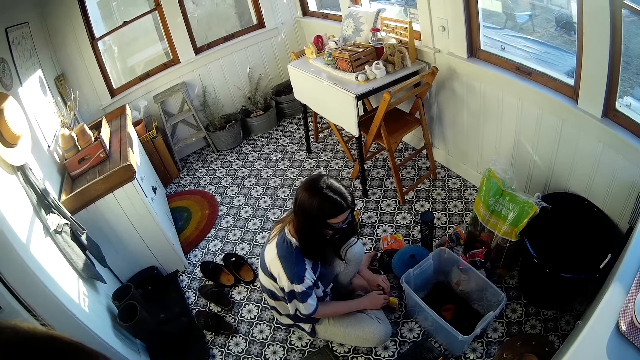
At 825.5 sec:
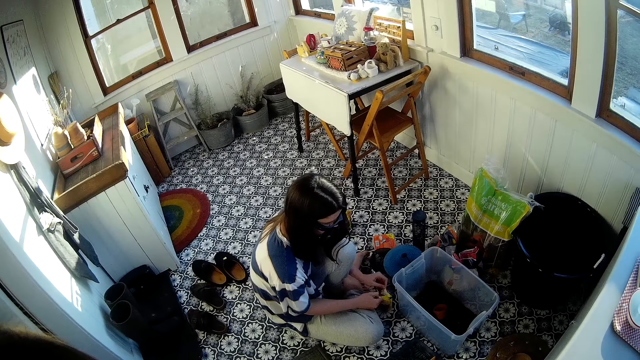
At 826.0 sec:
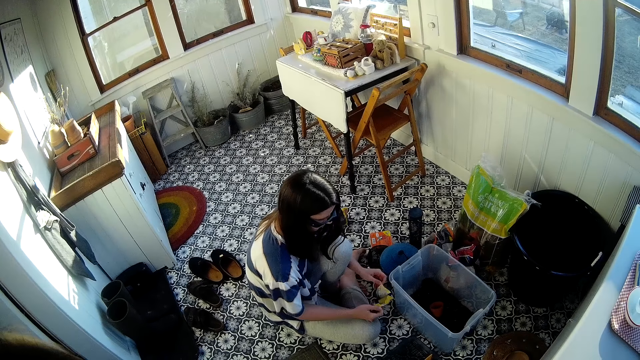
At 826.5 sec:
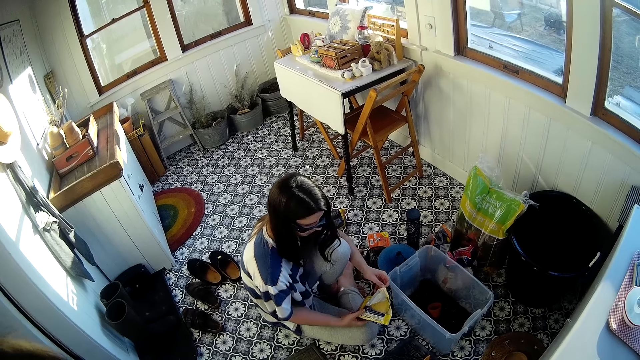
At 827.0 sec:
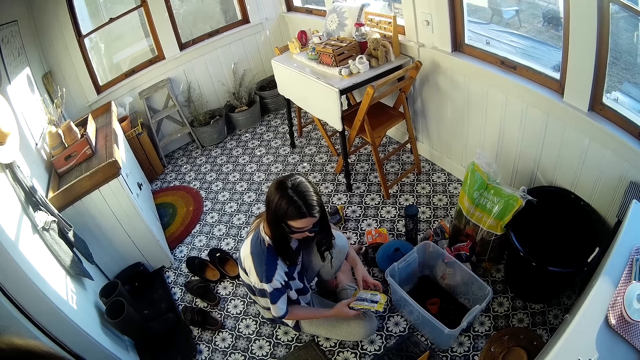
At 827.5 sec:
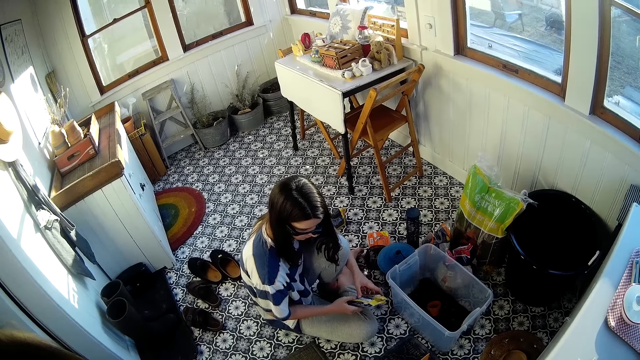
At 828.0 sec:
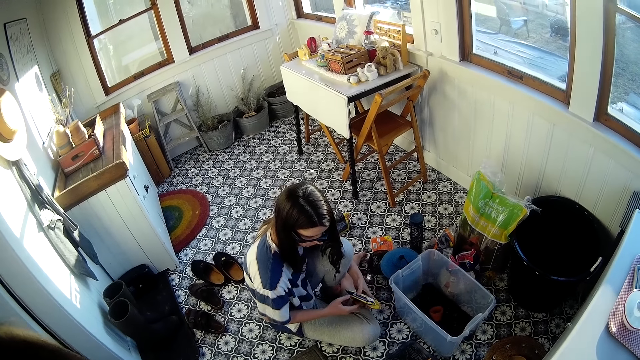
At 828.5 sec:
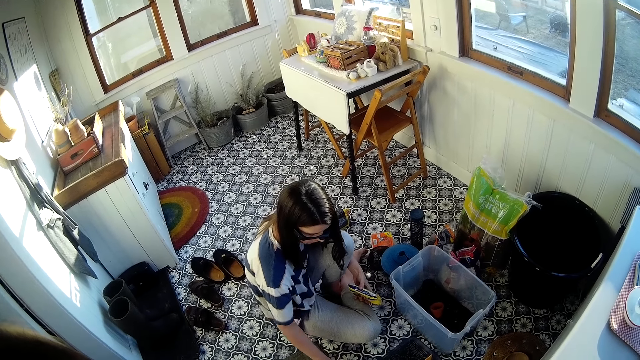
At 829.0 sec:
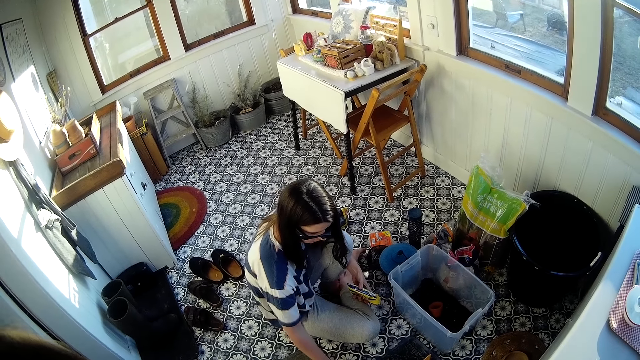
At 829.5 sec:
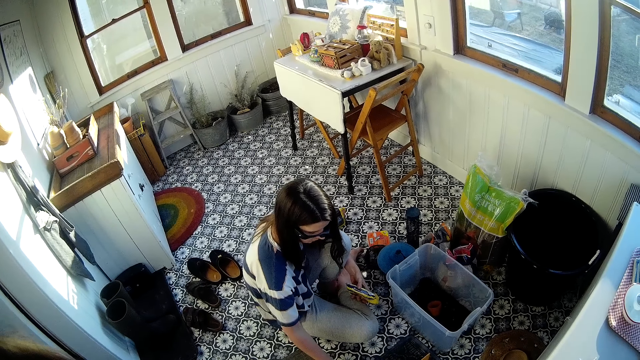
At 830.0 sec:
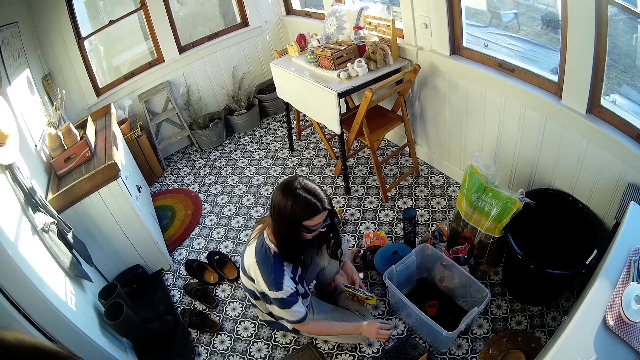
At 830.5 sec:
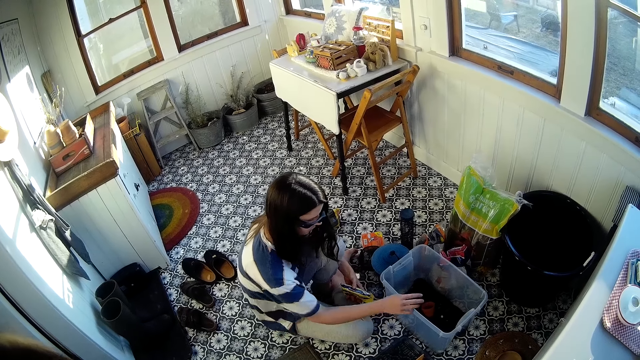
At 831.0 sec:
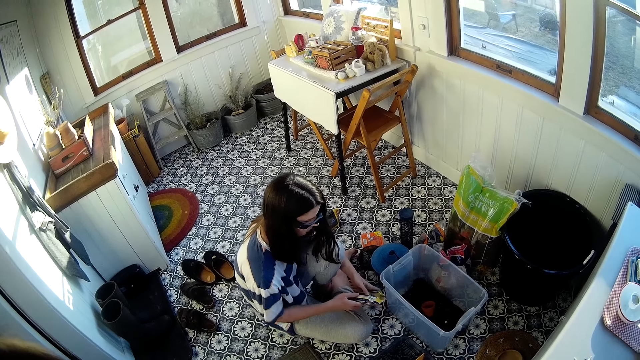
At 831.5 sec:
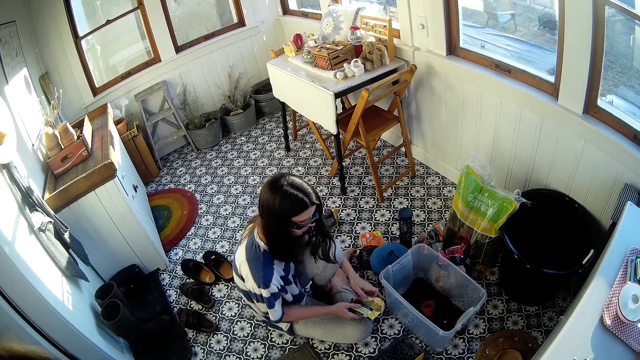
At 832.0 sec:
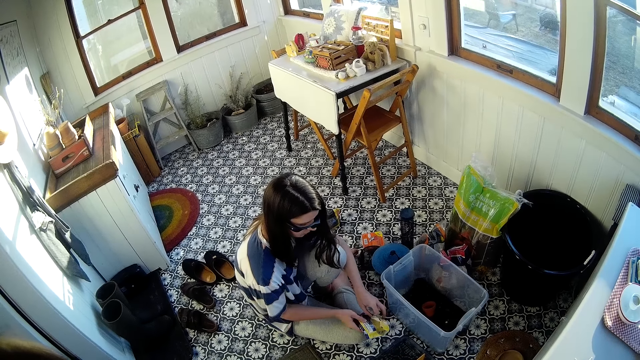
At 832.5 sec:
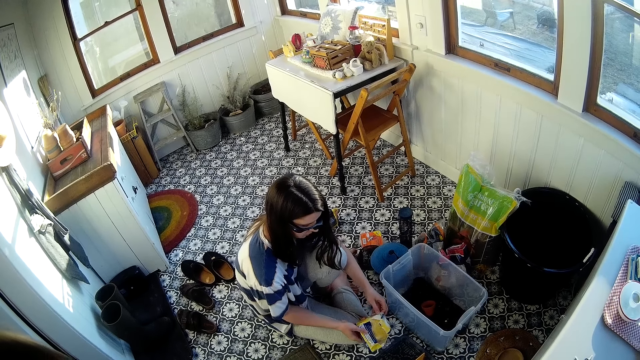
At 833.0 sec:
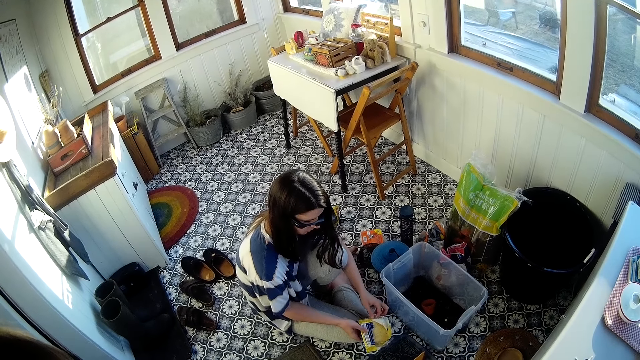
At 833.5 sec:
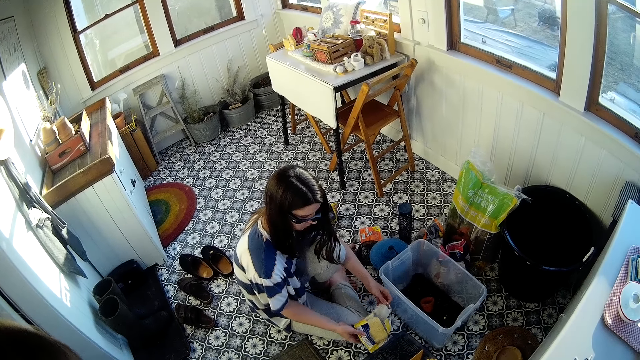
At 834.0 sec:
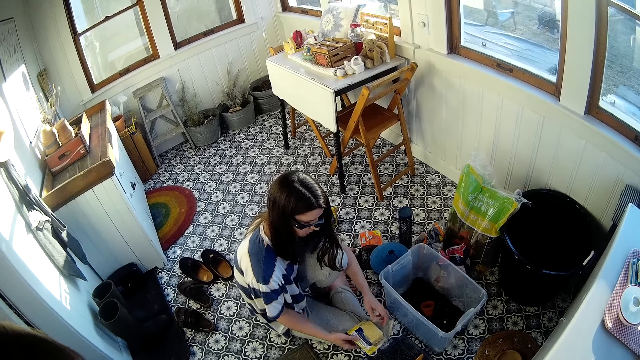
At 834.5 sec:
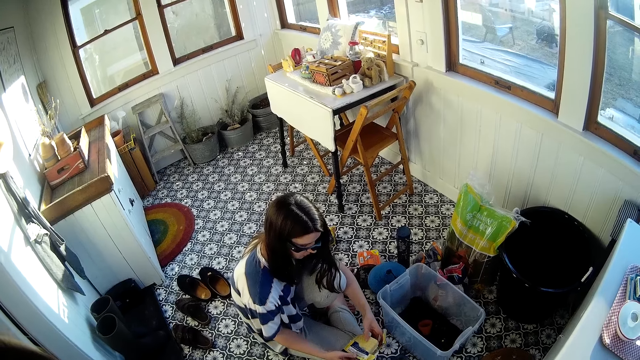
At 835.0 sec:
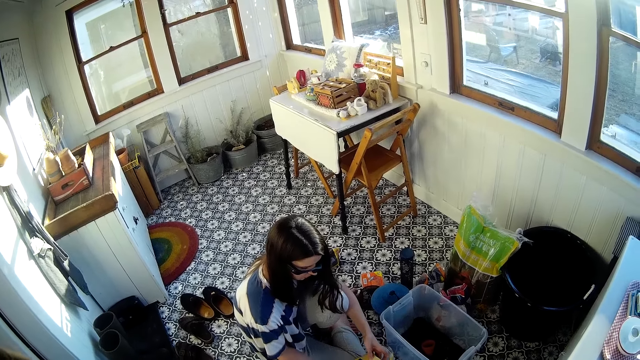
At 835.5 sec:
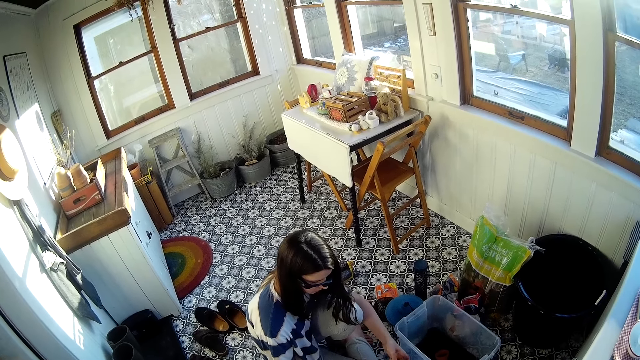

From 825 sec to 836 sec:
The woman tears open the sachet on the floor with both hands. The woman holds the sachet in her left hand. The woman throws a white ball in her right hand into the plastic container on the floor of the room. The woman holds the sachet in her left hand with both hands. The woman tears the sachet in both hands with her left hand. The woman pulls a bar soap out of the sachet with her left hand.

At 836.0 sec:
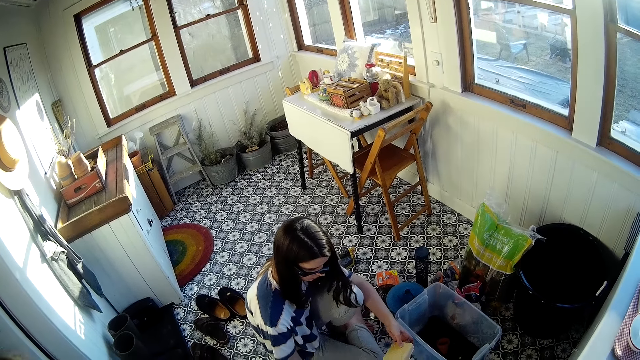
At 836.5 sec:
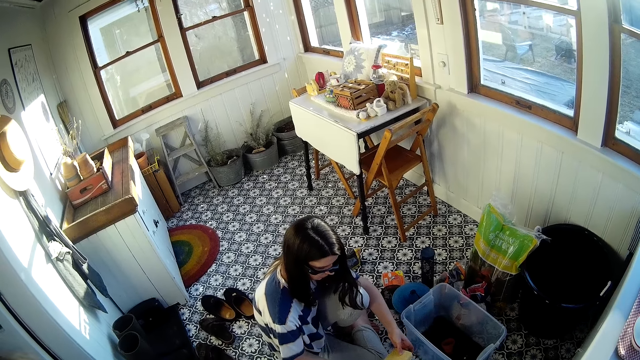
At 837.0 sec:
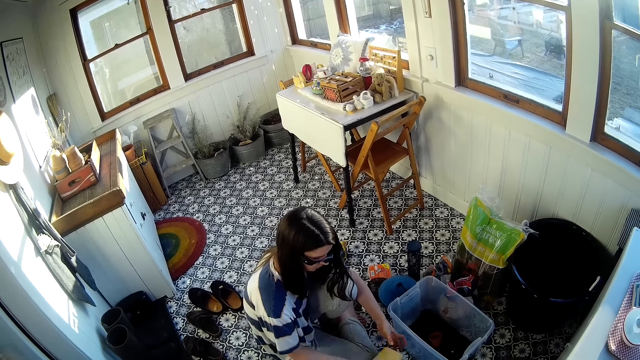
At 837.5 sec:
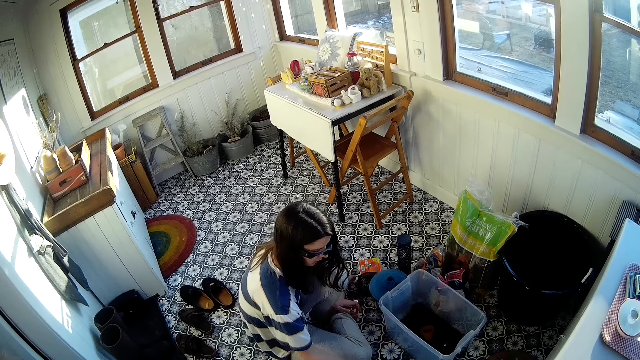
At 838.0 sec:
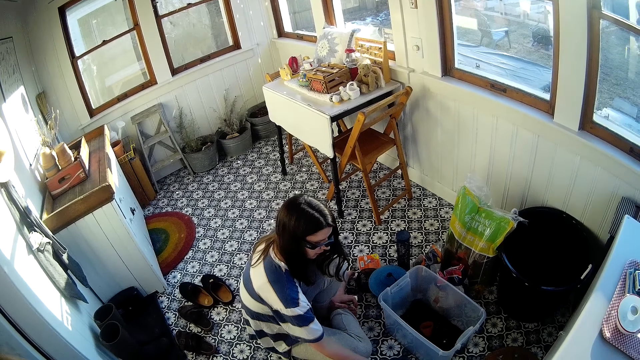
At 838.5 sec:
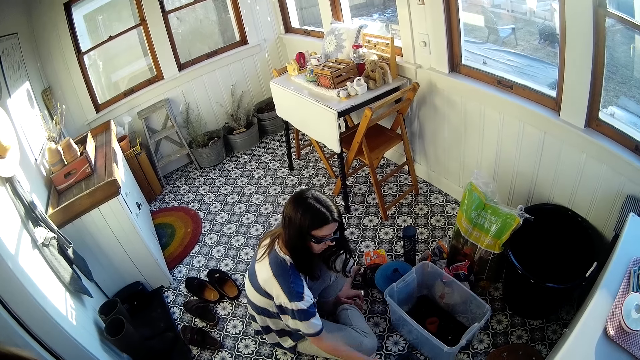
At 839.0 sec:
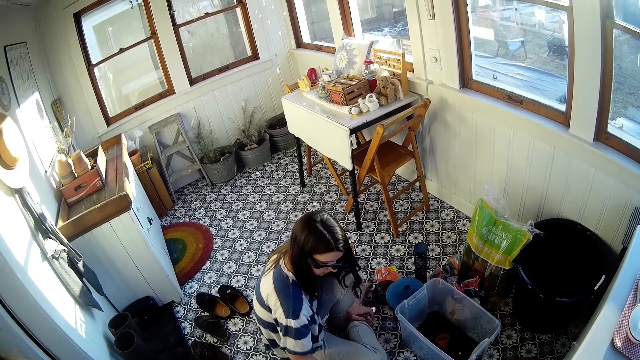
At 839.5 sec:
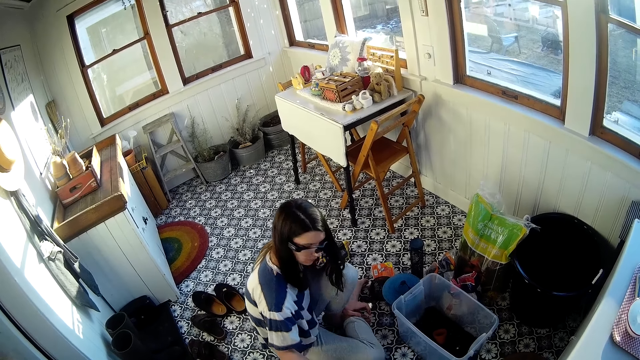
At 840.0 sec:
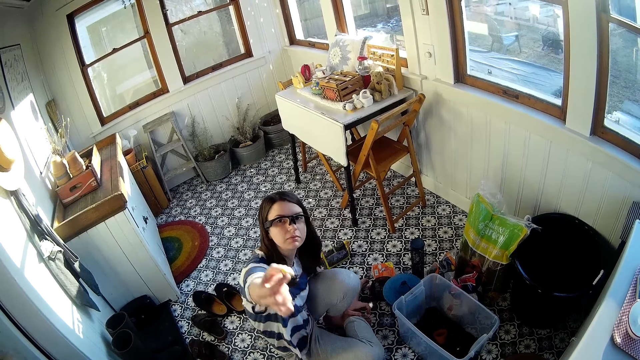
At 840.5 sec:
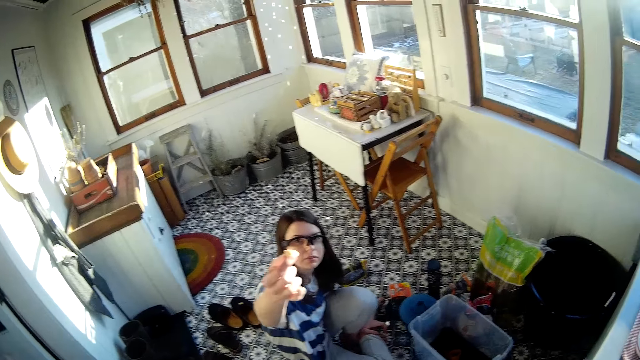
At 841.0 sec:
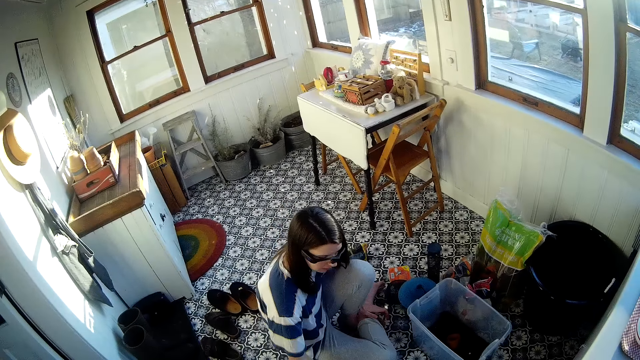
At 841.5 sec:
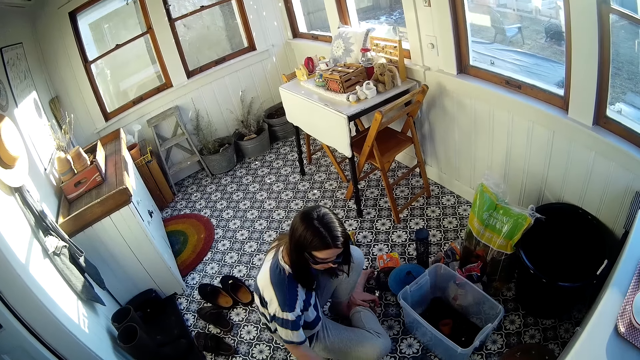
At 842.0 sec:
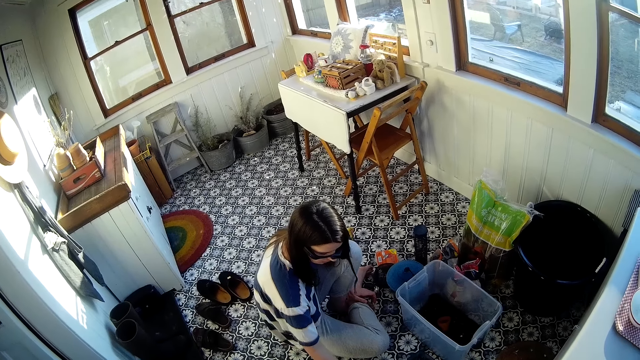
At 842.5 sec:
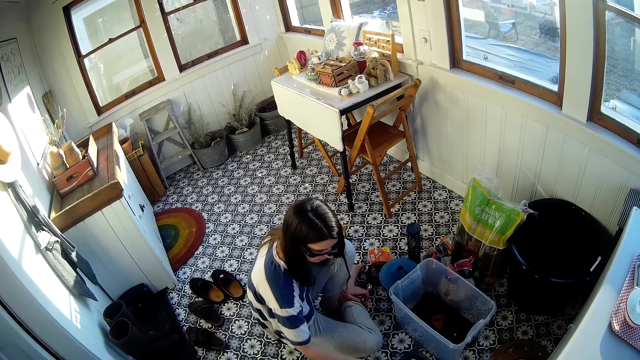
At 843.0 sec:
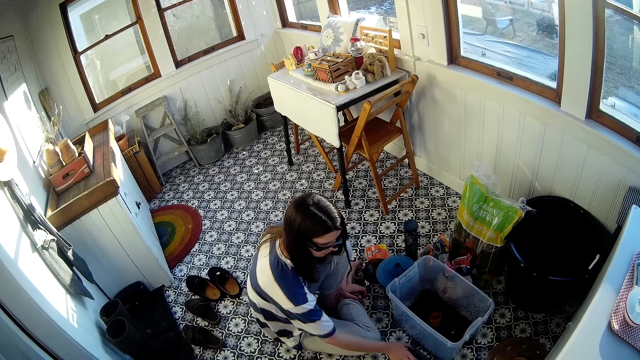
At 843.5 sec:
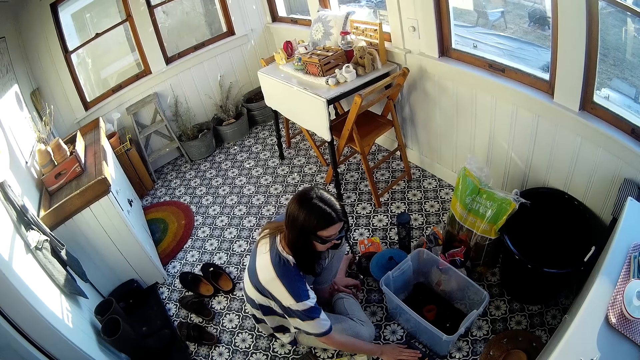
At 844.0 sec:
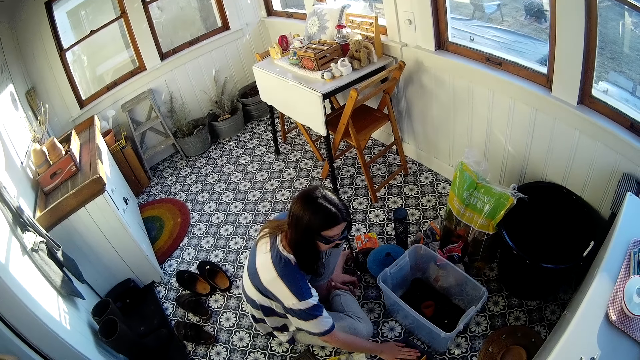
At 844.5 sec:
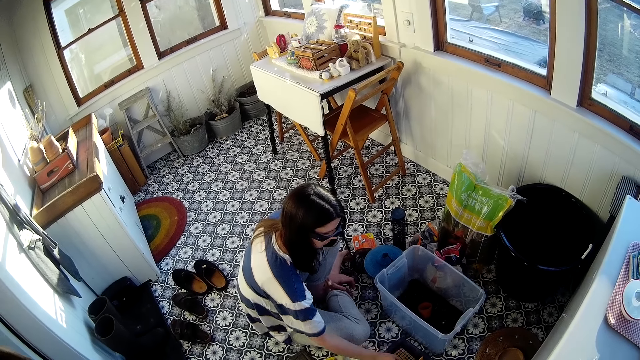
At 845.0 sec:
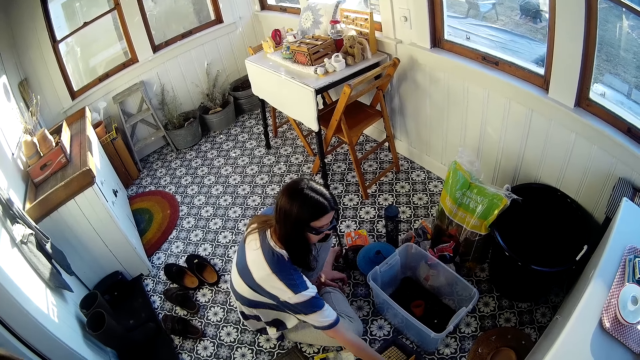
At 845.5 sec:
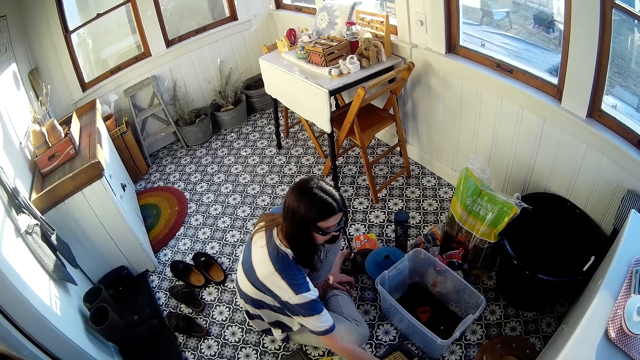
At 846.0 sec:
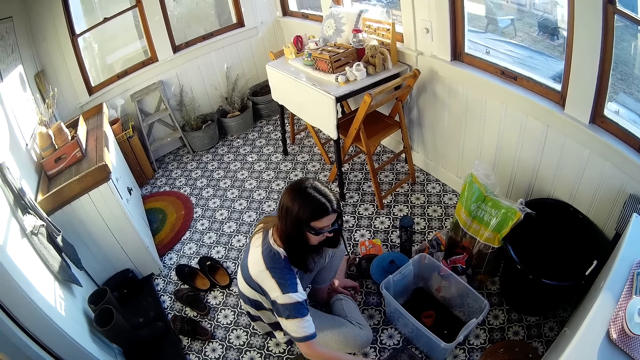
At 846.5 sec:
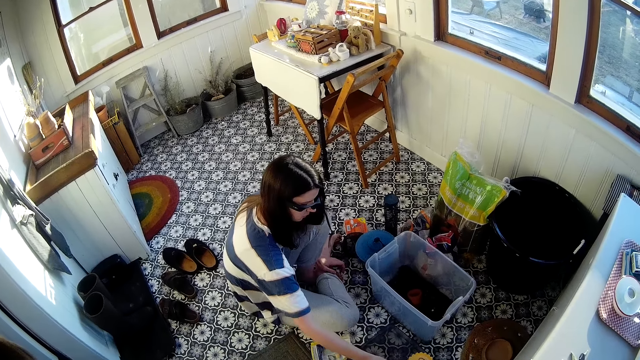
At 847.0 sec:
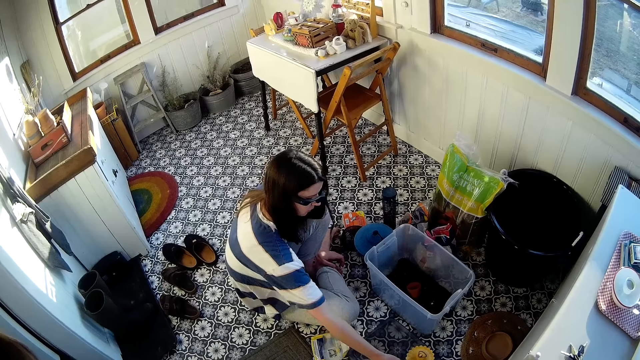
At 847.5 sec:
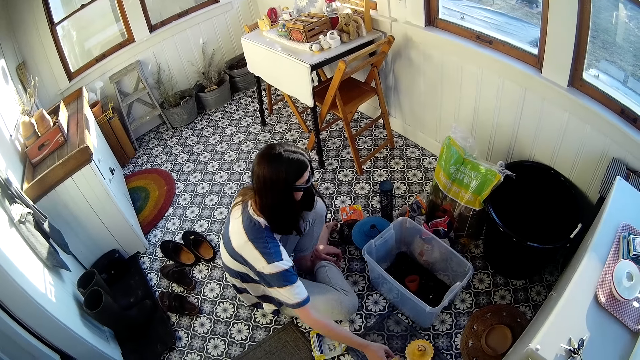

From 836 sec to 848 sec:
The woman transfers the bar soap from her left hand to her right hand. The woman places the bar soap in her right hand on the floor of the room. The woman places her left hand on her left ankle. The woman stretches her right hand with some of the bar soap in it up towards the camera wearer. The woman presses something.
